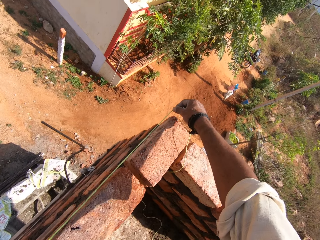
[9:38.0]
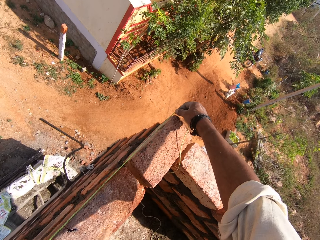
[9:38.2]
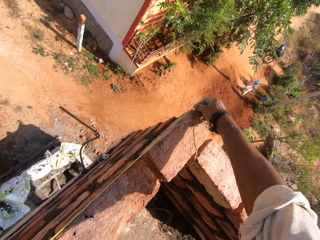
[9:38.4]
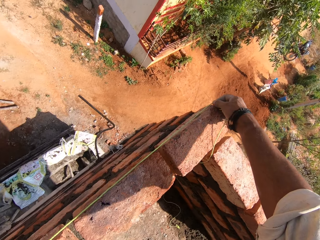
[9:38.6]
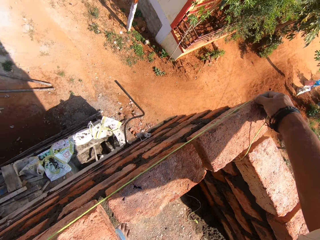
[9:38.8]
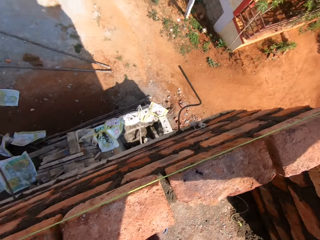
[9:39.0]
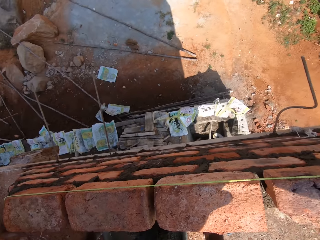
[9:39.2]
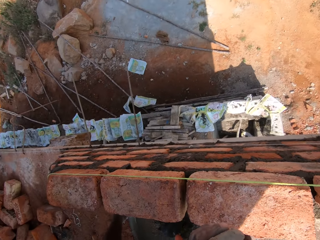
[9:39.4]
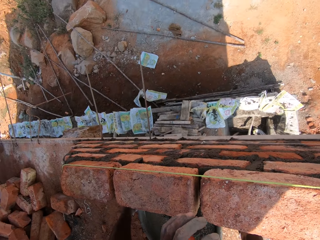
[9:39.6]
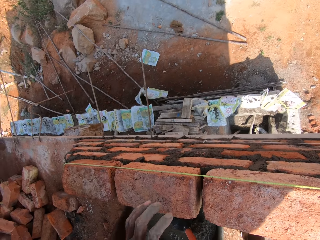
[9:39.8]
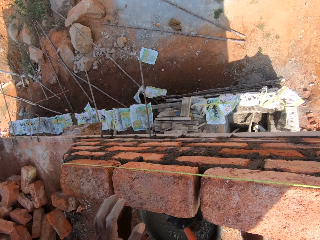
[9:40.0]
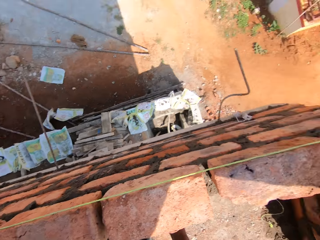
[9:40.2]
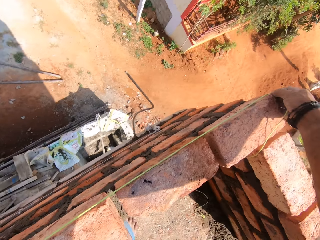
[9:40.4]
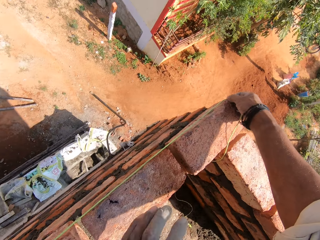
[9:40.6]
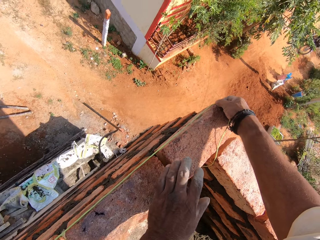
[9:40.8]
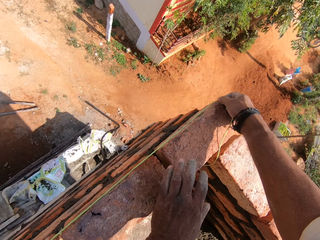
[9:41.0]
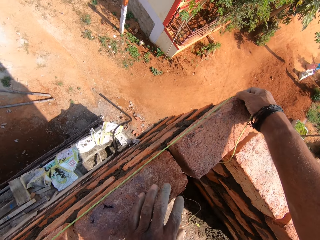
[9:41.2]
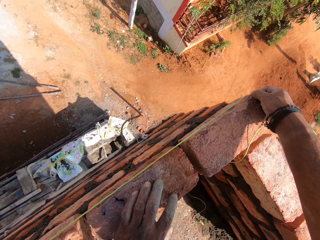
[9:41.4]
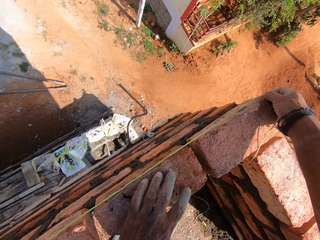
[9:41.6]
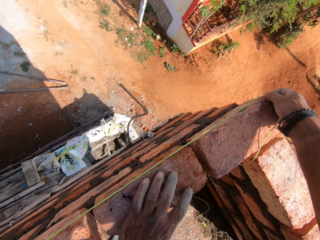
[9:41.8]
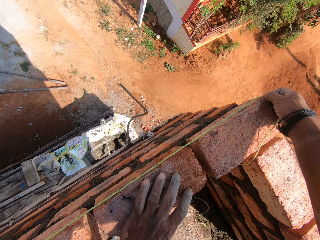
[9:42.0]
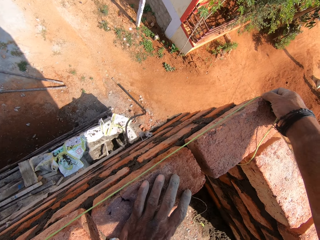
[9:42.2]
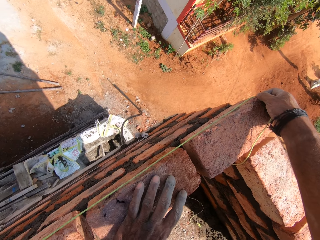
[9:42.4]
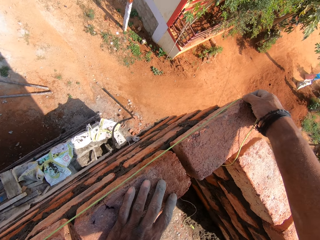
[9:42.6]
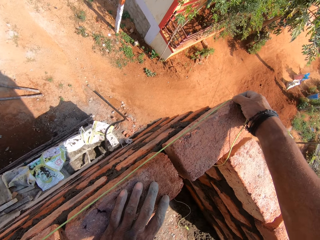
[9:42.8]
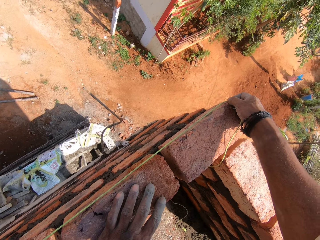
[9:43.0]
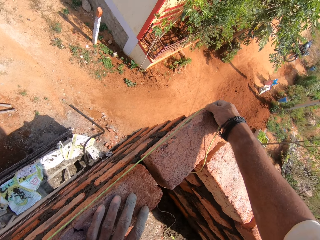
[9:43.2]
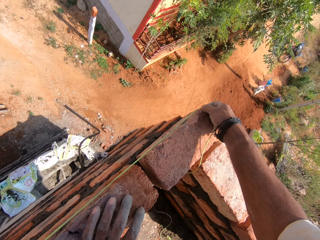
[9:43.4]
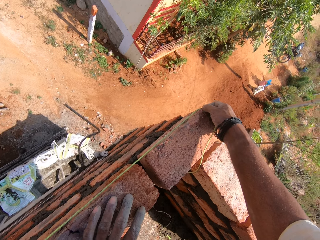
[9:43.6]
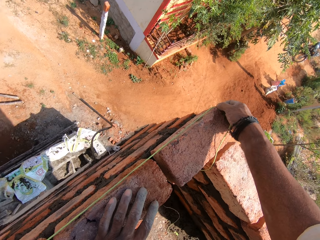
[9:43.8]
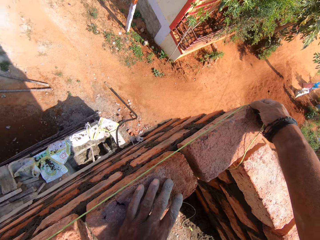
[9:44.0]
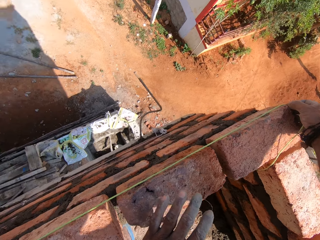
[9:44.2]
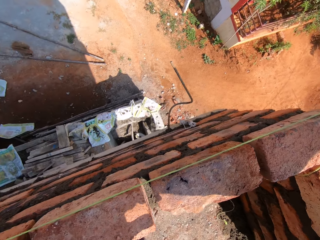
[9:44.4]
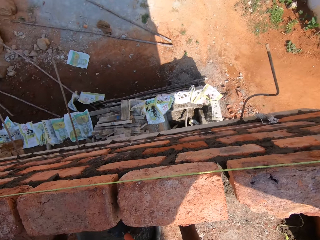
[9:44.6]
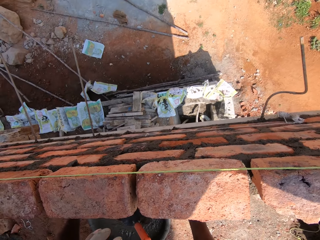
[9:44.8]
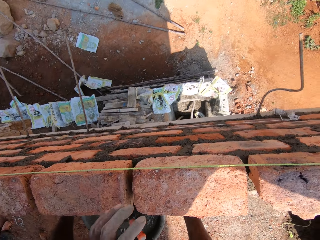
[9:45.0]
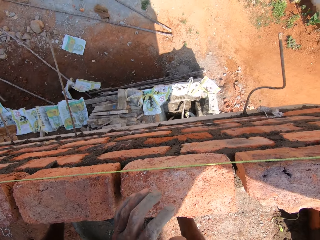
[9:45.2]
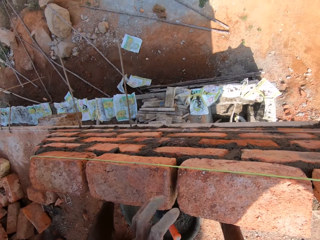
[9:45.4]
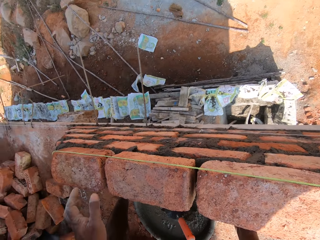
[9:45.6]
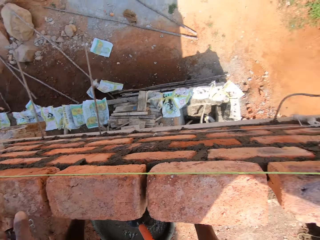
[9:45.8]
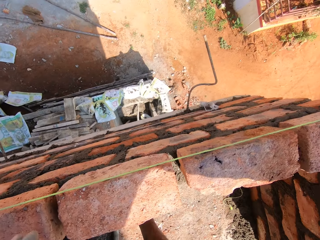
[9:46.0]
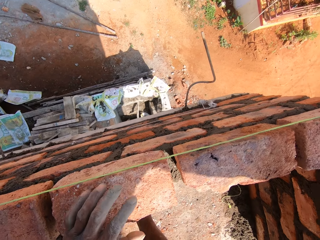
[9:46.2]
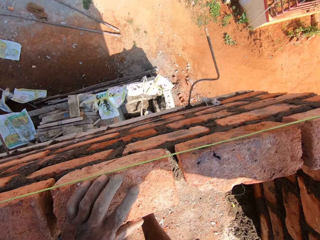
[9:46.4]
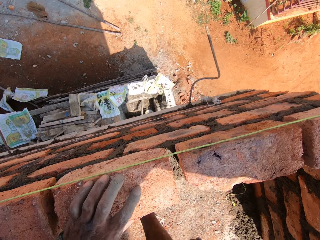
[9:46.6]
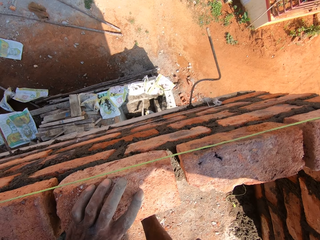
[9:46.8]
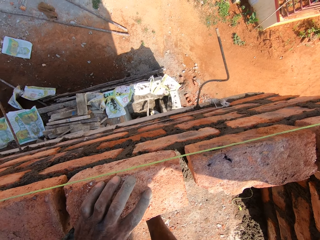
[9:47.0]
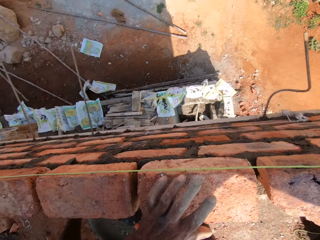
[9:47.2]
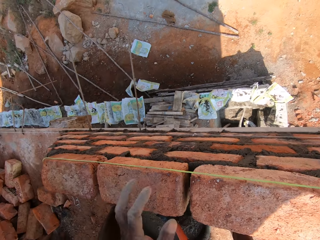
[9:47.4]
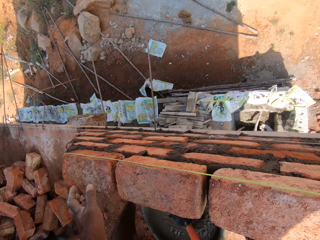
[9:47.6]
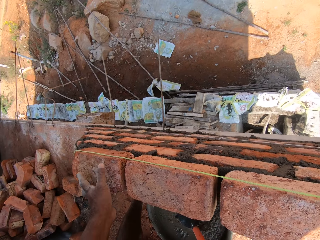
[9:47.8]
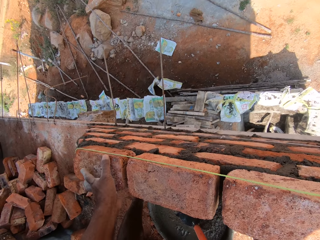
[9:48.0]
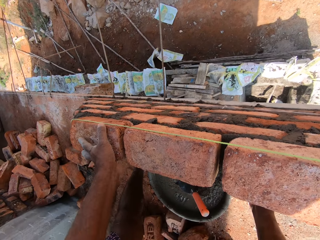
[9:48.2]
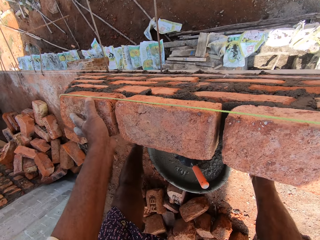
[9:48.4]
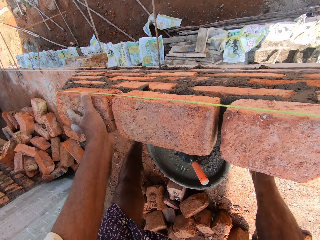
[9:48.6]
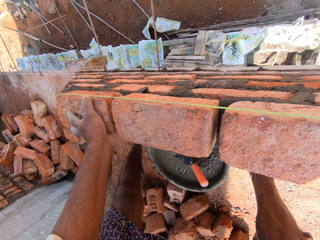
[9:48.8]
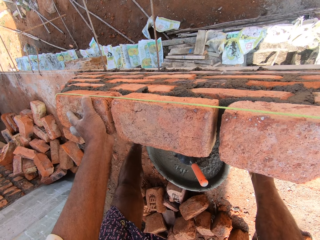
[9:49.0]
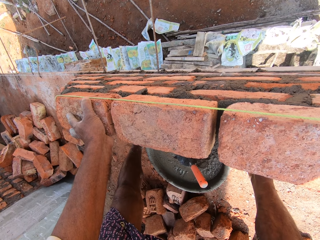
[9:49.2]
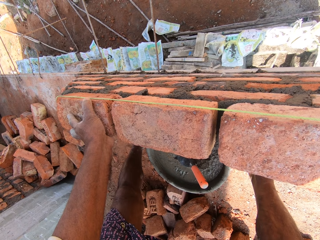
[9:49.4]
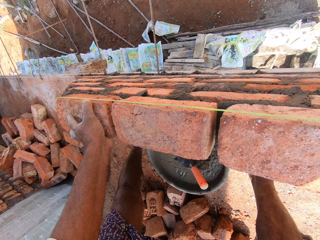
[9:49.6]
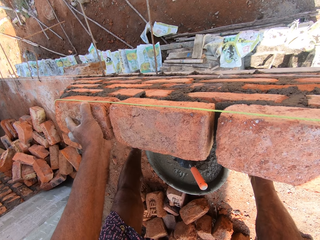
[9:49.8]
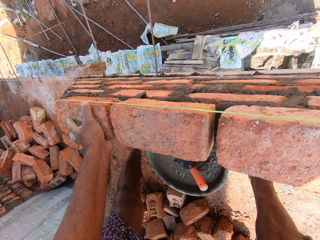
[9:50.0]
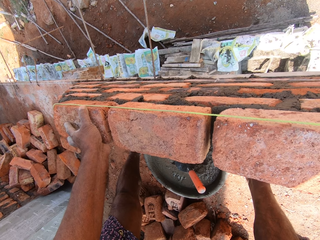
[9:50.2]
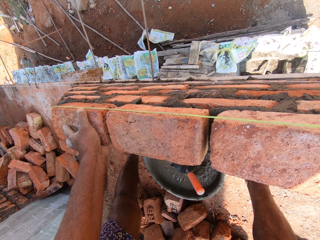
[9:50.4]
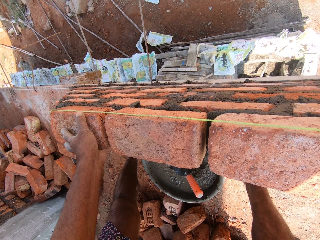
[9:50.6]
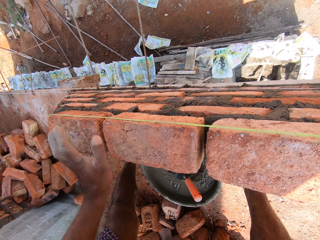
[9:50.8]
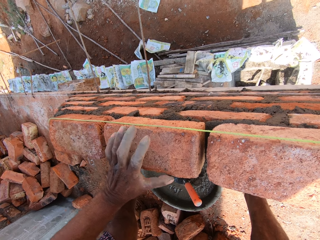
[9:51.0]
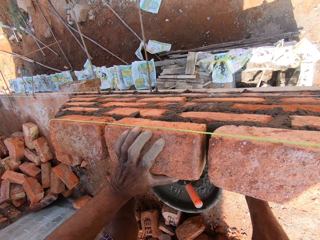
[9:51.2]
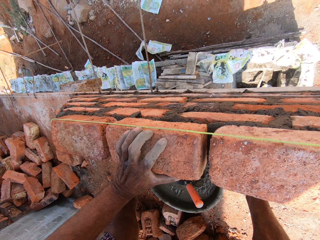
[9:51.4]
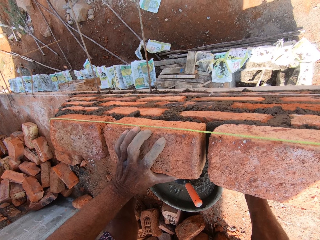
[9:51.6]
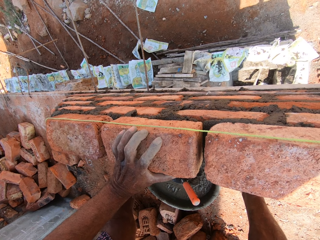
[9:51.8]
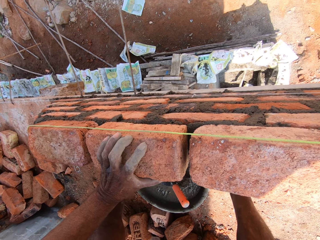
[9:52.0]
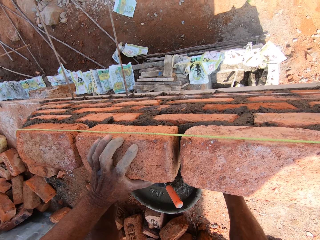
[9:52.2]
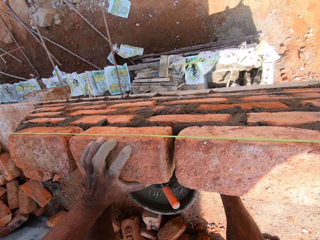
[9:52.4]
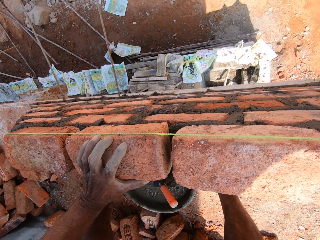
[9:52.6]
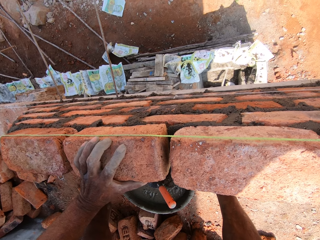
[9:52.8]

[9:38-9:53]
The camera wearer looks around. They touch a brick. They look around.

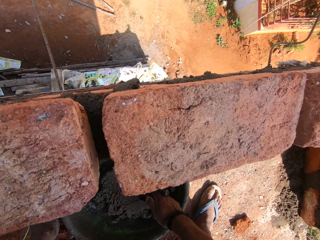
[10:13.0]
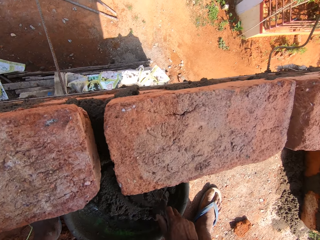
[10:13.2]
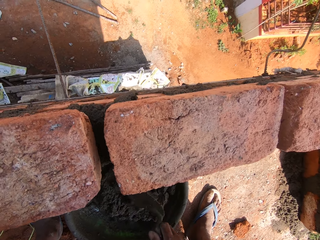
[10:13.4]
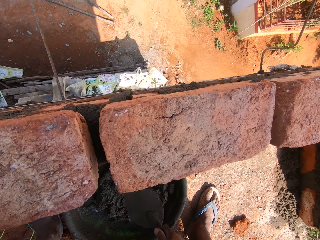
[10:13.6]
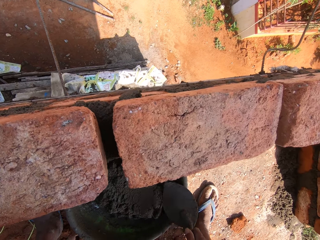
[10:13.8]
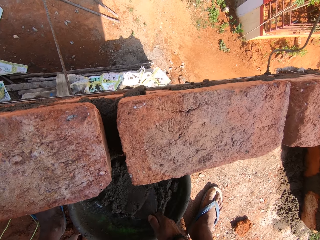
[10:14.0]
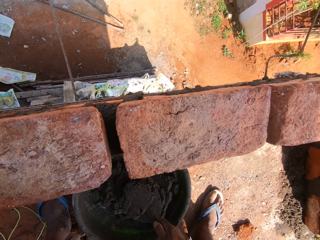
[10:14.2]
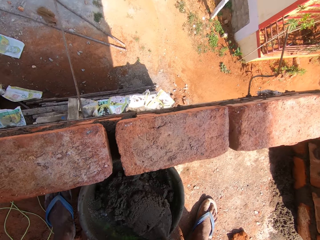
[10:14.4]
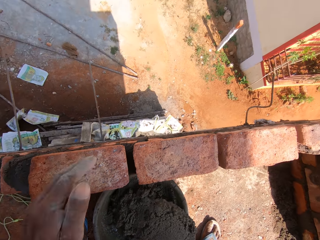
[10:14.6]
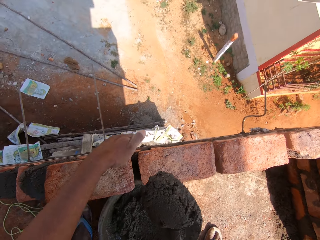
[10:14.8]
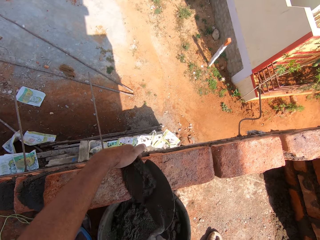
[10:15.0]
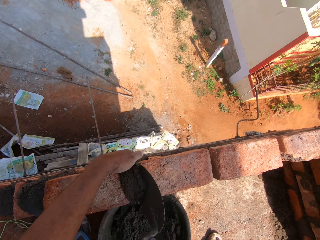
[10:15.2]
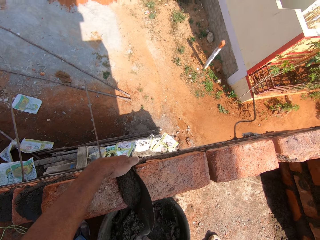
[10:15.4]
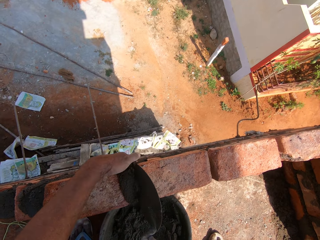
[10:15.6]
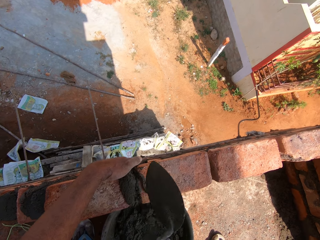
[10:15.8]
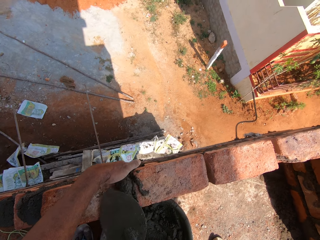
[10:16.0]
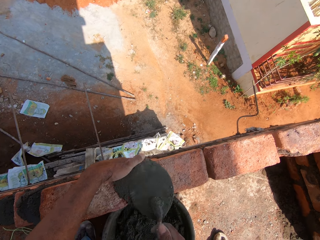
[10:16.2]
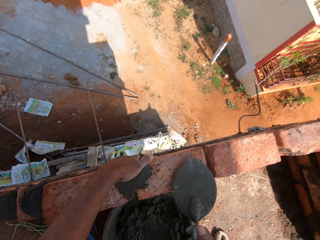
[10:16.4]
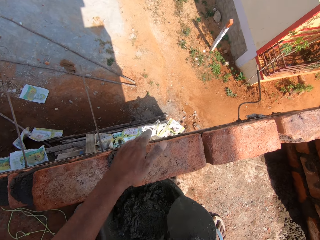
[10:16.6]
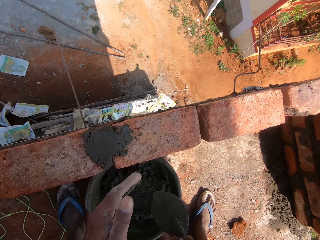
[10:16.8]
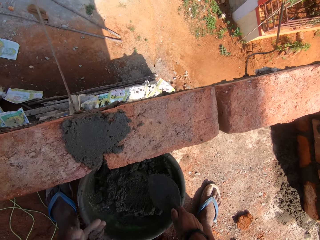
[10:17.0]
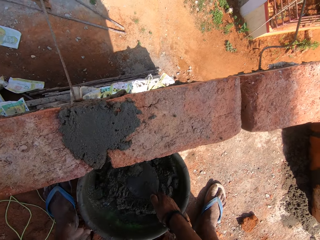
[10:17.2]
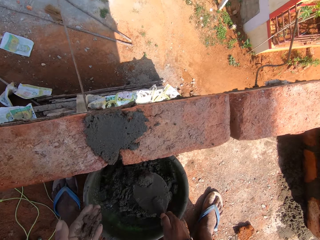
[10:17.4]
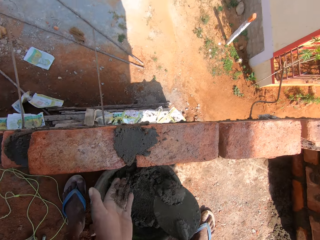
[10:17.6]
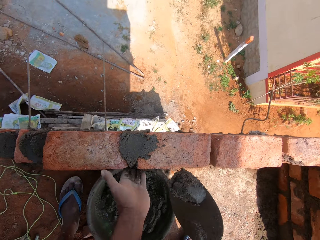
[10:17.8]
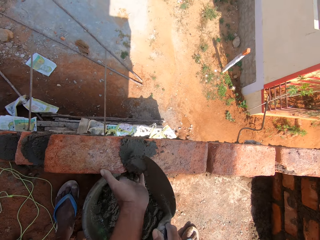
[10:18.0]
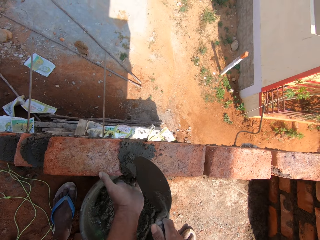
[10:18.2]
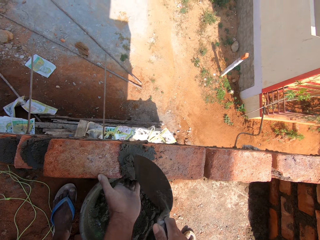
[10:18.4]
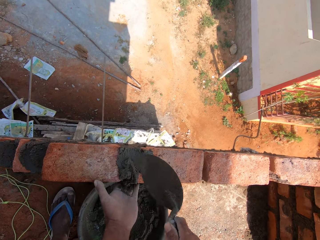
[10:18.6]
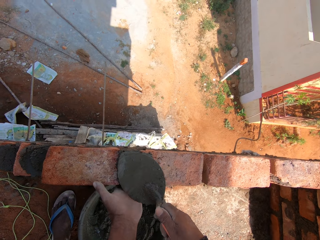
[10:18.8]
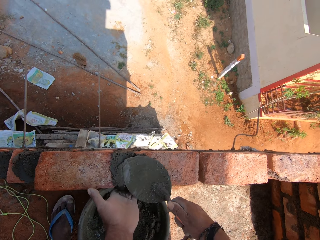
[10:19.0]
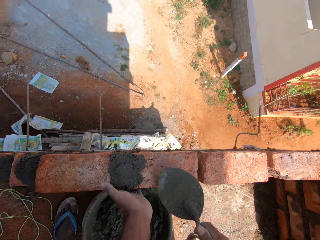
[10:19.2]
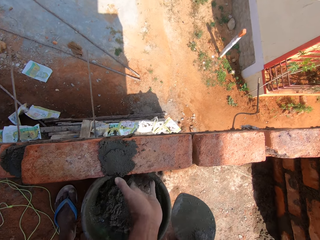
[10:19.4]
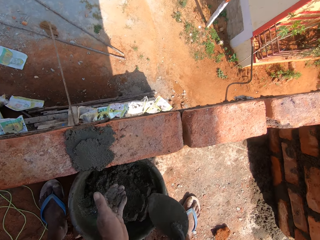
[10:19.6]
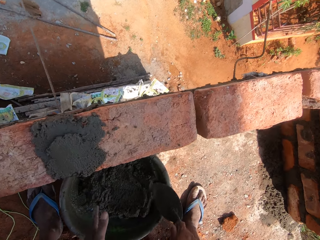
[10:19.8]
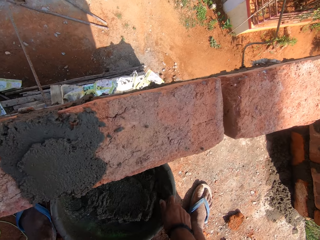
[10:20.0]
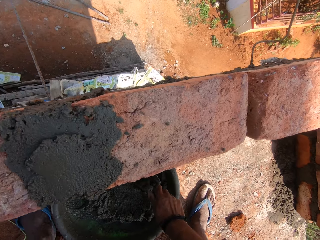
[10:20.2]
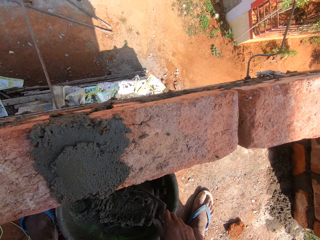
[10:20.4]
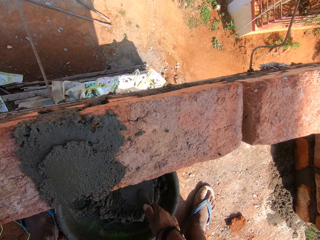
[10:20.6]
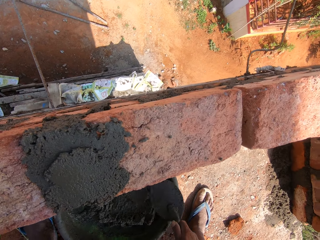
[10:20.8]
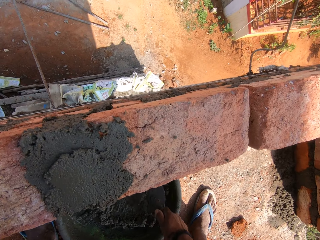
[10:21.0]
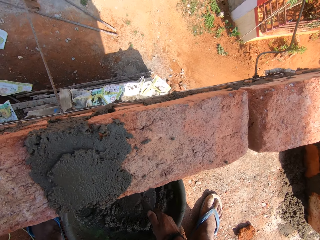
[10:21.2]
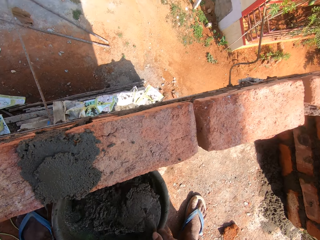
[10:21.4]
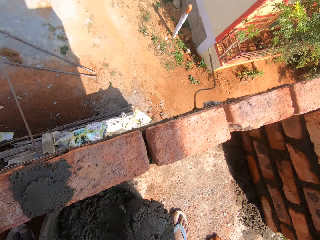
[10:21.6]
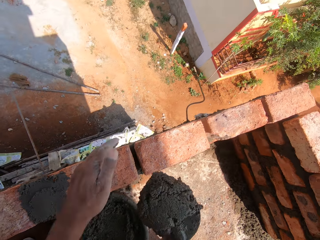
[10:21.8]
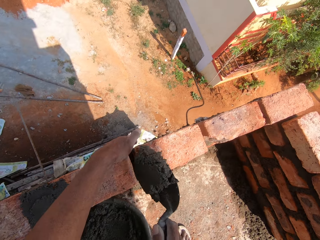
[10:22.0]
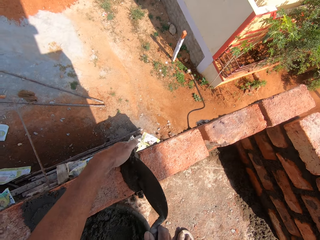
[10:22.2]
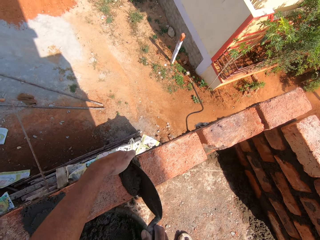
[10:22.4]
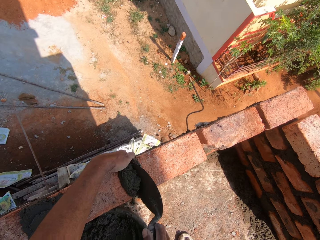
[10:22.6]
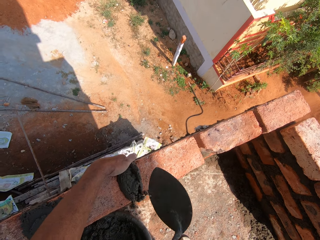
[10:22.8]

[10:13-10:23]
The camera wearer scoops concrete from the mortar tray. They place the concrete in the bricks. They scoop the concrete from the mortar tray. They place the concrete in the bricks. They scoop the concrete from the mortar tray. They place the concrete in the bricks.
